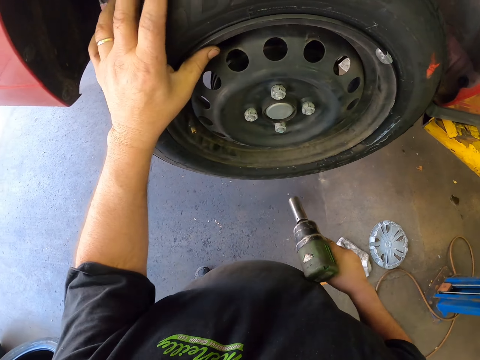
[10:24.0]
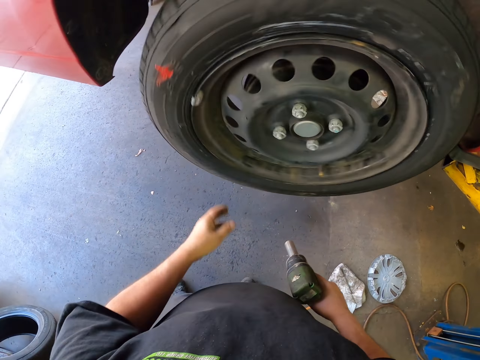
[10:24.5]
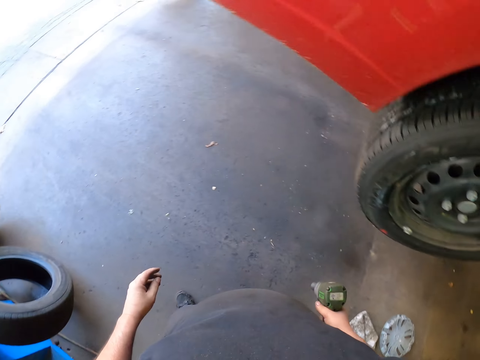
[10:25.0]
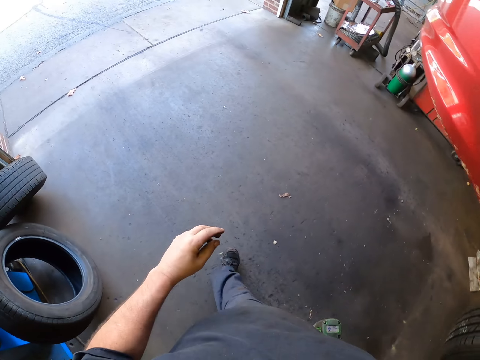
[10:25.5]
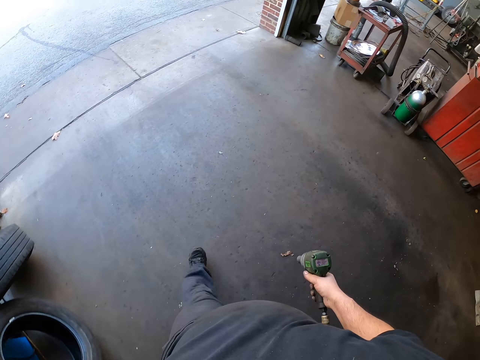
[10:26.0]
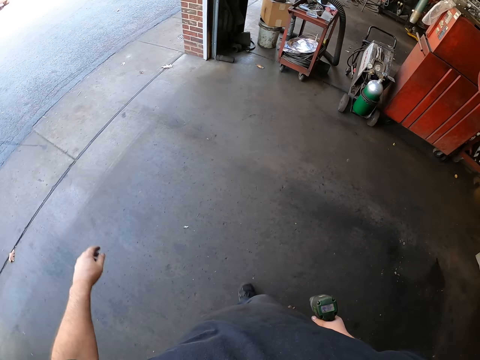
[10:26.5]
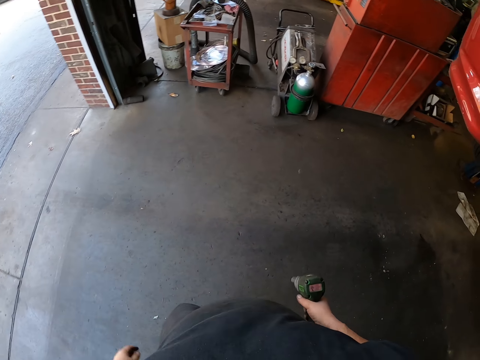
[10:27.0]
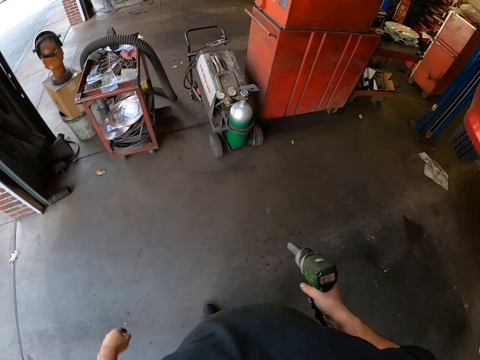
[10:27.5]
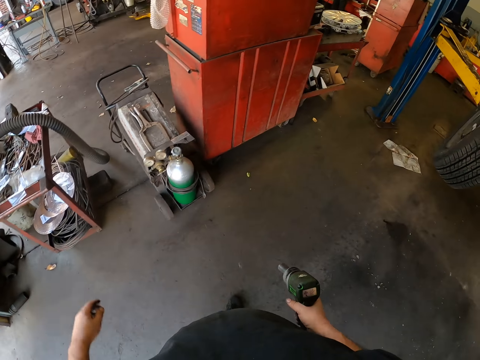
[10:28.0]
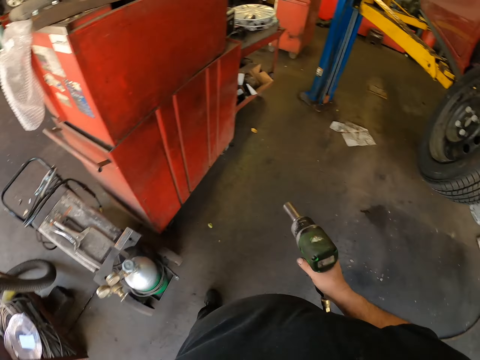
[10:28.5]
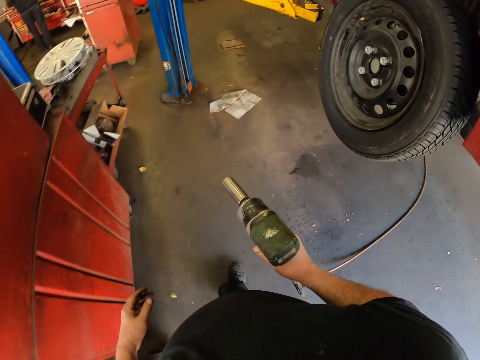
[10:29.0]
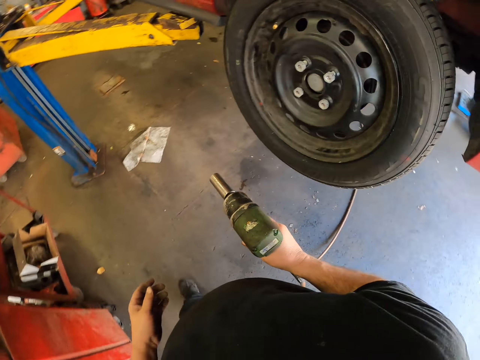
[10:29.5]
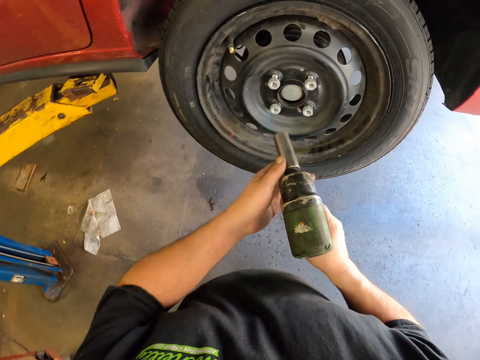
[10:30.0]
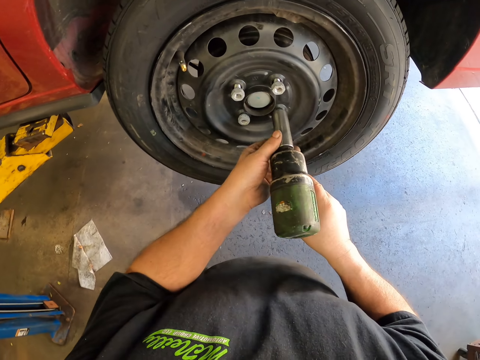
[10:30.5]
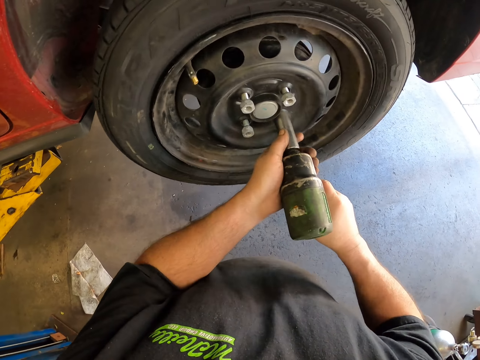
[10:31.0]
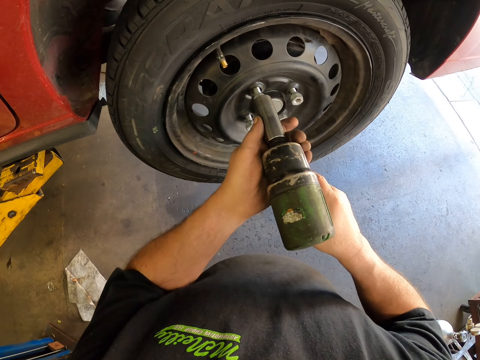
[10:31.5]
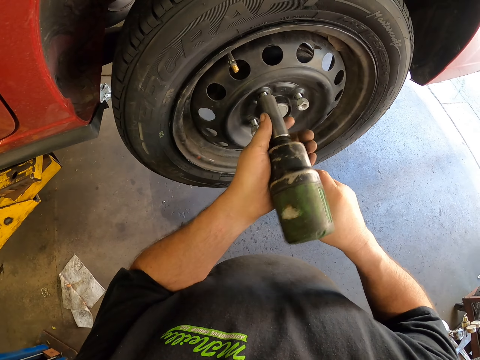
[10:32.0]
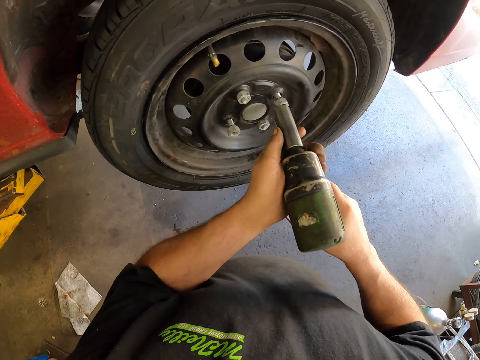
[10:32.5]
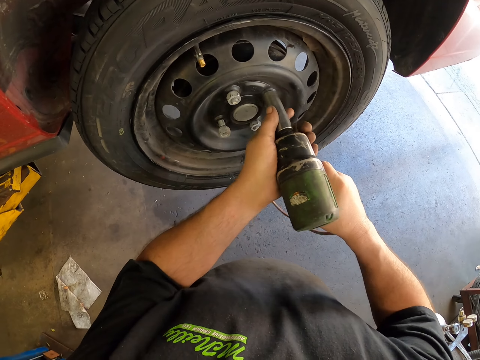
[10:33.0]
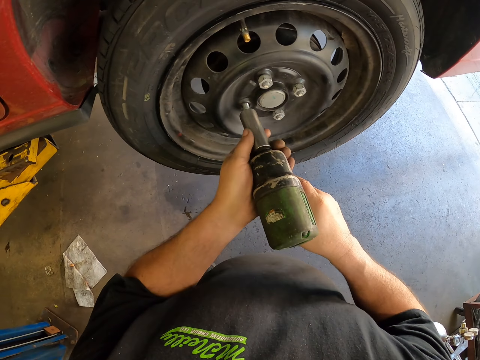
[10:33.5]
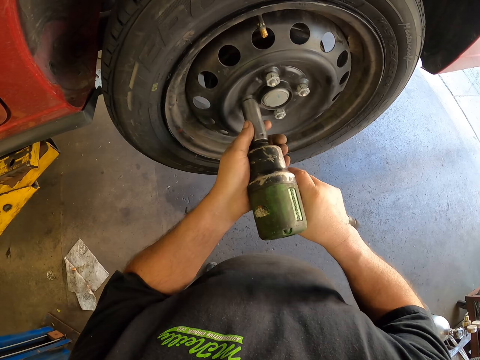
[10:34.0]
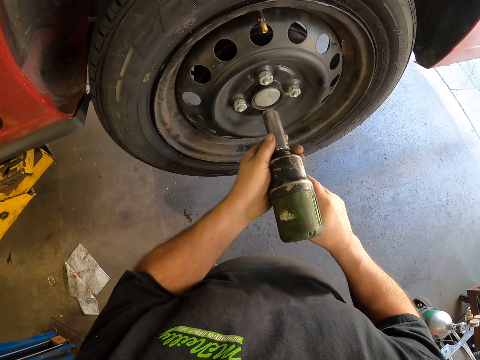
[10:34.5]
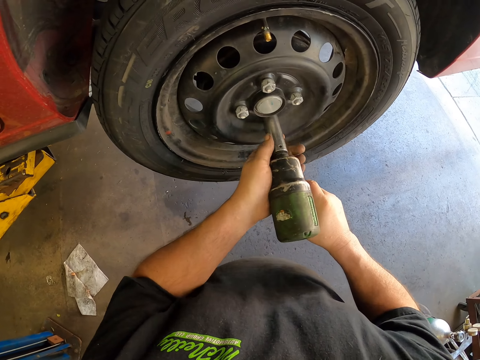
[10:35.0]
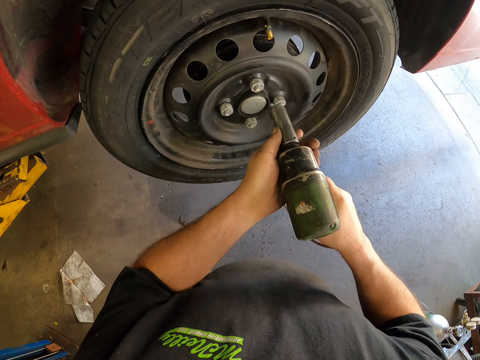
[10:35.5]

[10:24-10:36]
The camera wearer rotates the tire. They walk around the workshop carrying the driller. They use a wrench machine or the driller to tighten the lug nut.

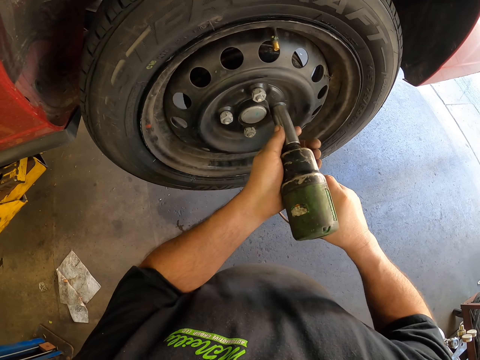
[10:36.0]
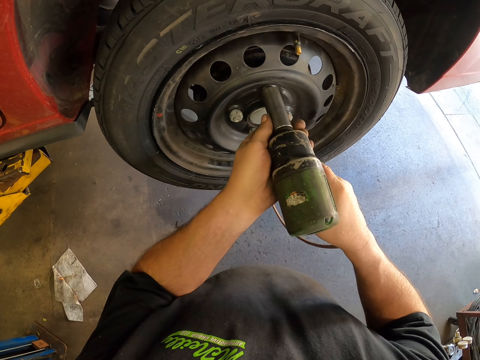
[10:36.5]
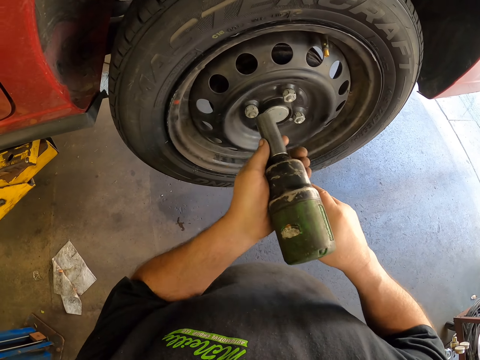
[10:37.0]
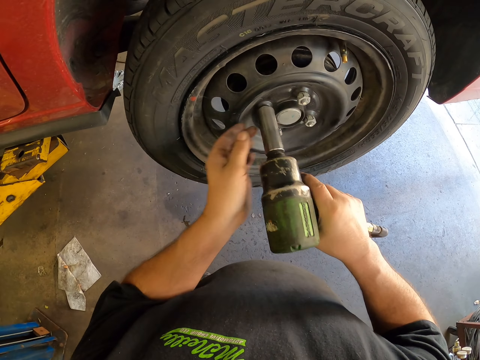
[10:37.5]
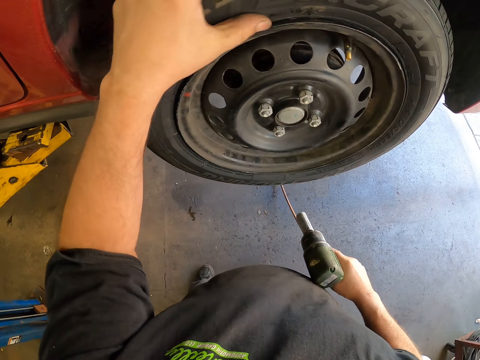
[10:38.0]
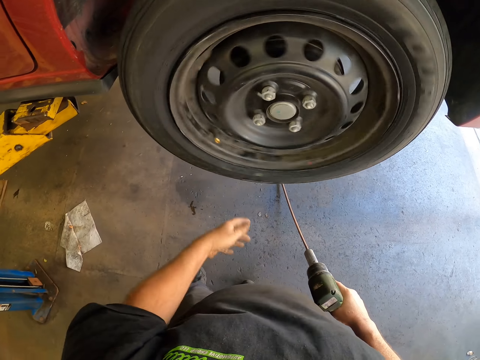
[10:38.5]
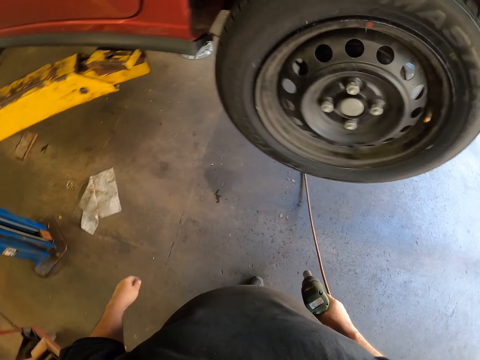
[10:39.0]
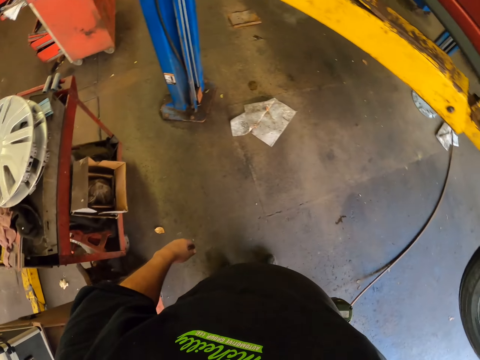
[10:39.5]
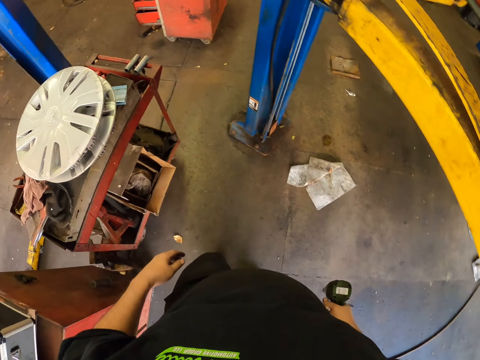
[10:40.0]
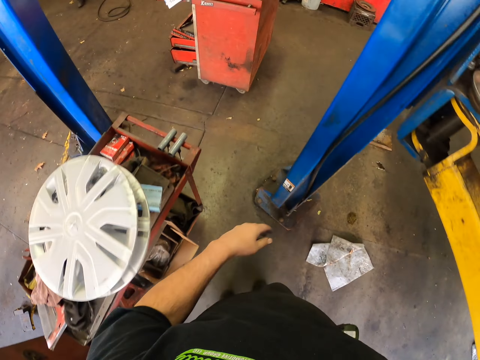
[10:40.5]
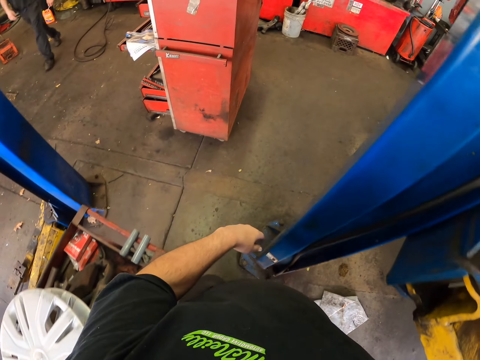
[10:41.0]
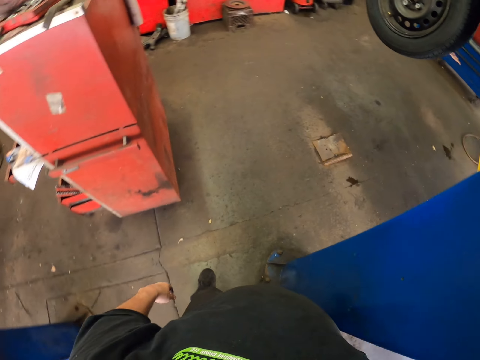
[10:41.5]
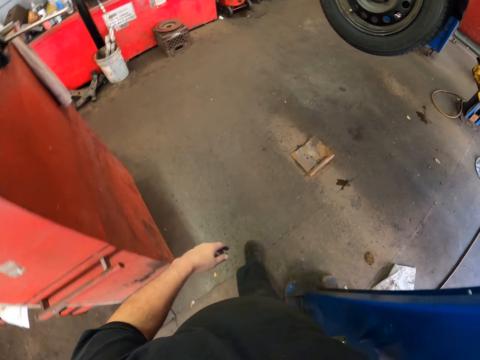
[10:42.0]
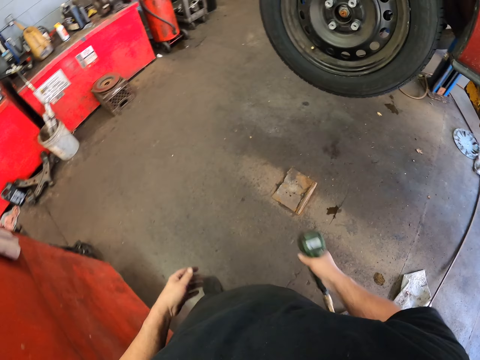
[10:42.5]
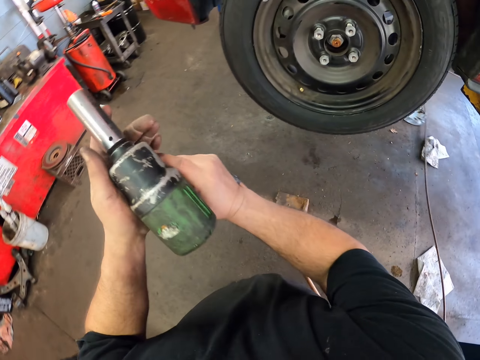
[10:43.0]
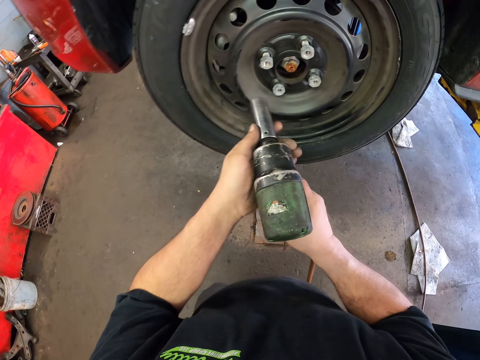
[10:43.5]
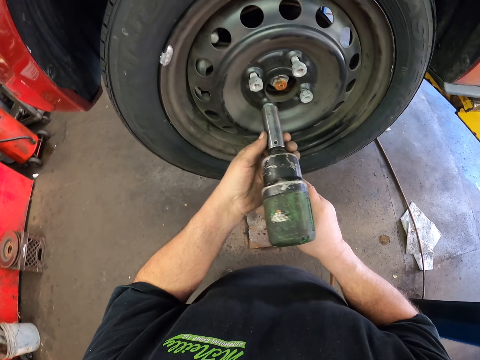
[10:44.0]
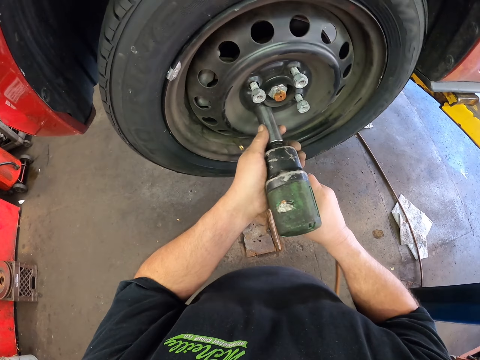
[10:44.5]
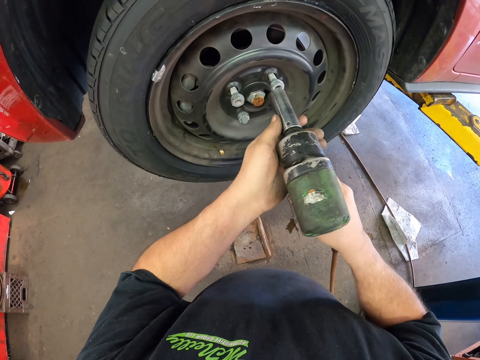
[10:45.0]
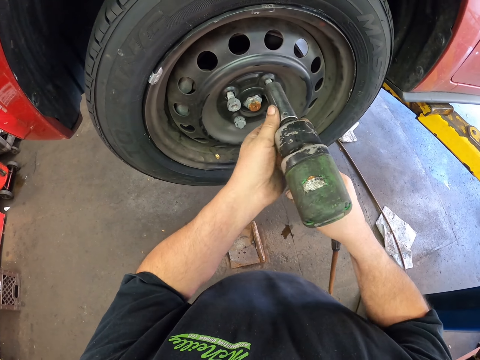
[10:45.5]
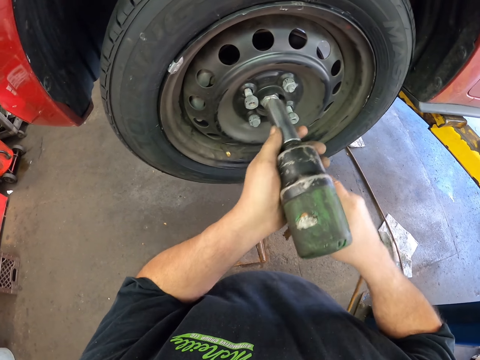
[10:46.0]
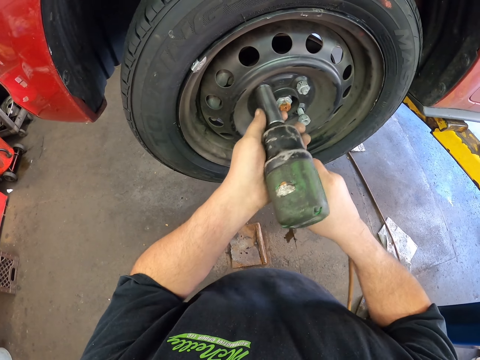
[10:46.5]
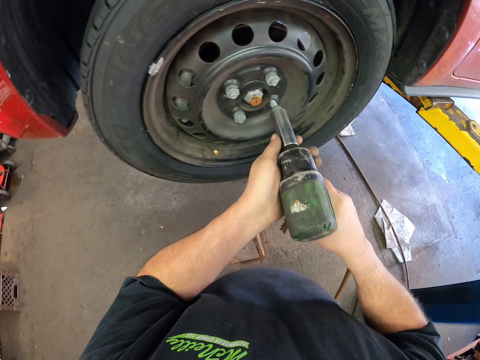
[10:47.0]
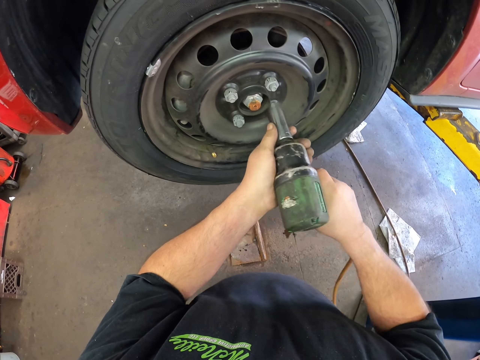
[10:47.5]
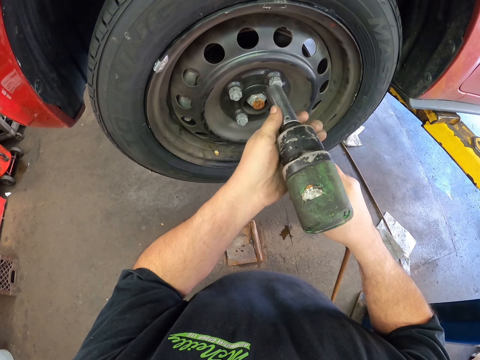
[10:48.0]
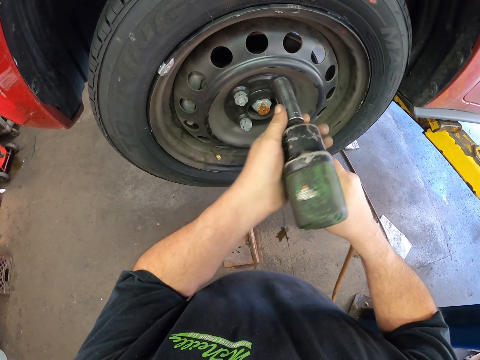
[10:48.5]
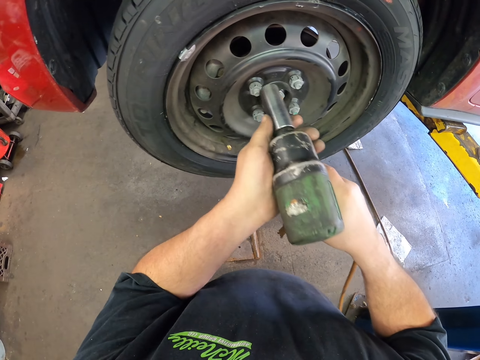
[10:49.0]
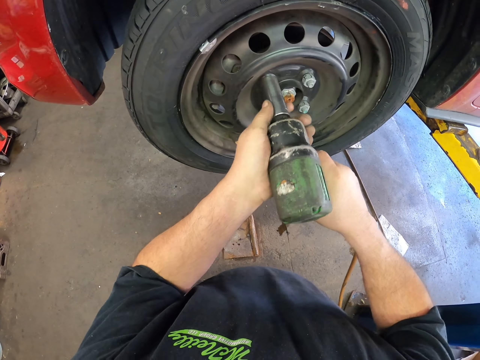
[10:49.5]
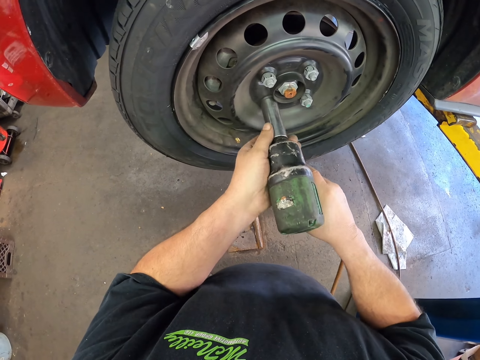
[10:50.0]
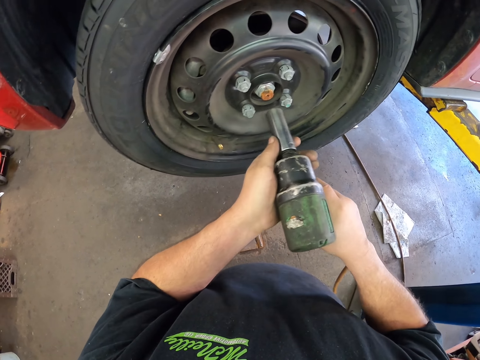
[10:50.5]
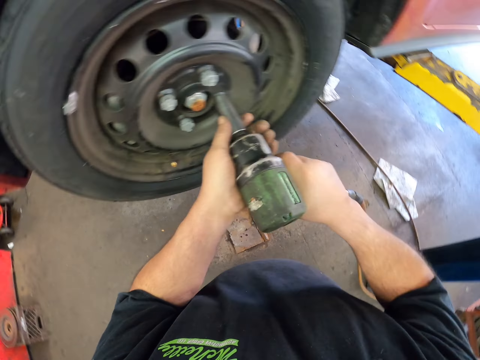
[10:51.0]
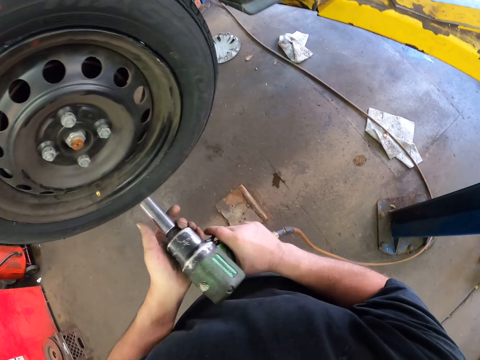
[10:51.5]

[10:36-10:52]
The camera wearer holds the wheel. They rotate the tire. They walk around the workshop carrying the driller. They use a wrench machine or the driller to tighten the lug nut.
